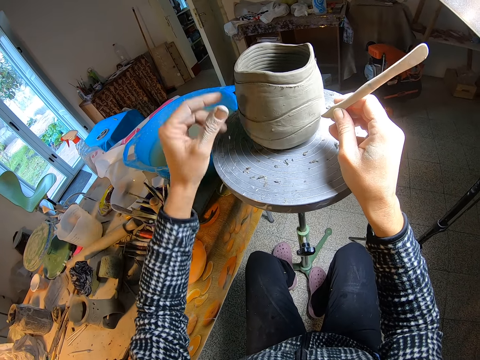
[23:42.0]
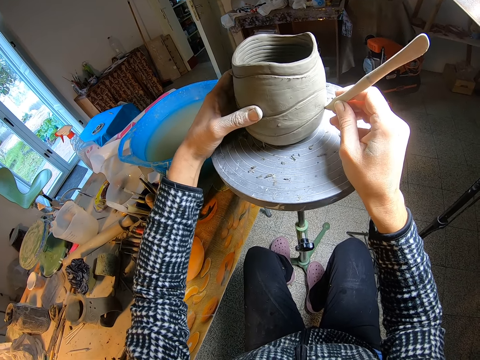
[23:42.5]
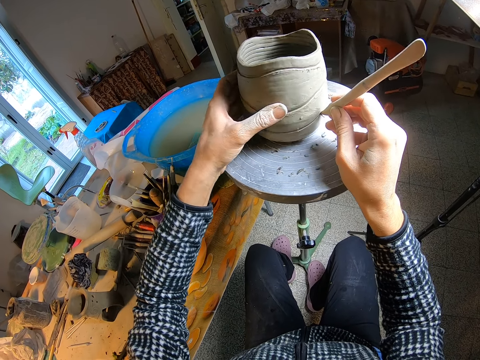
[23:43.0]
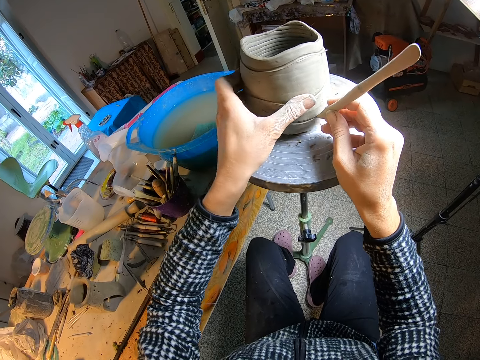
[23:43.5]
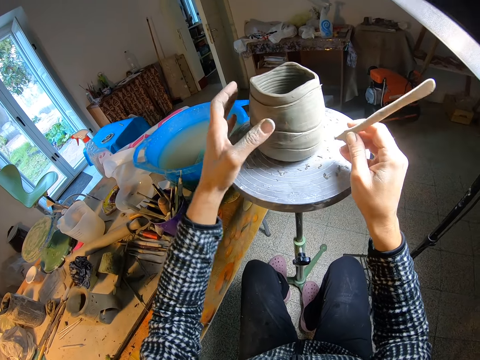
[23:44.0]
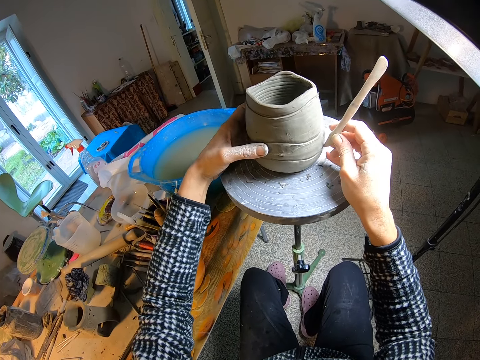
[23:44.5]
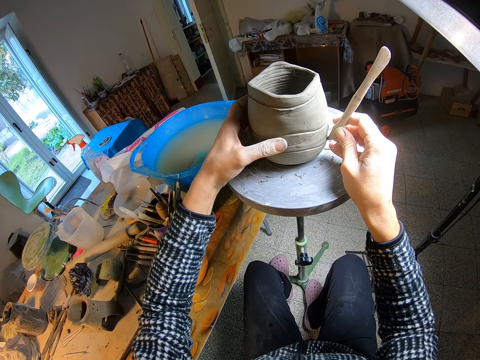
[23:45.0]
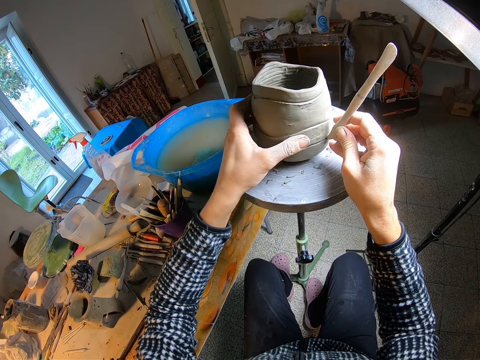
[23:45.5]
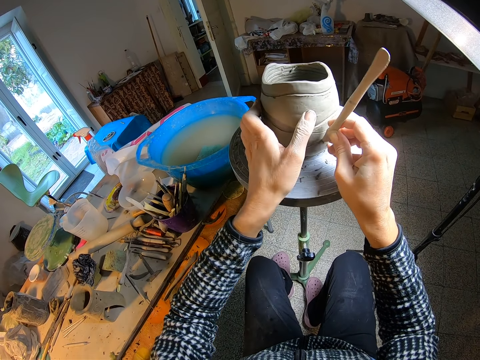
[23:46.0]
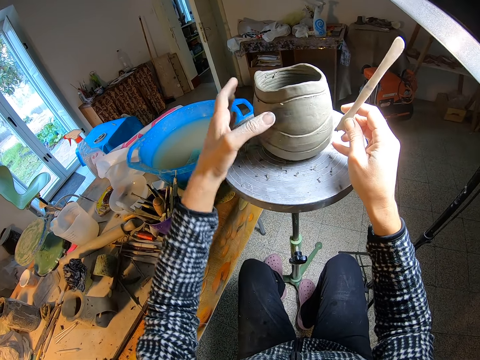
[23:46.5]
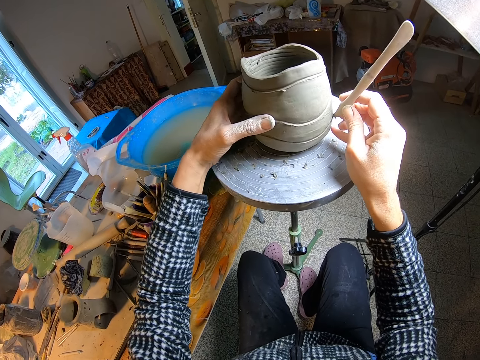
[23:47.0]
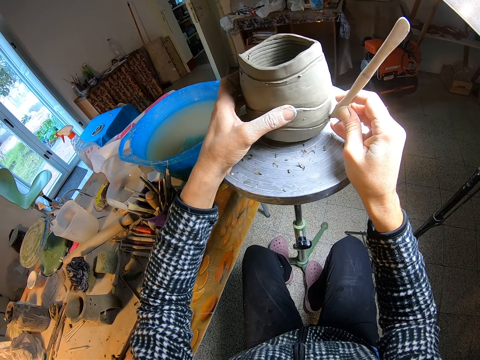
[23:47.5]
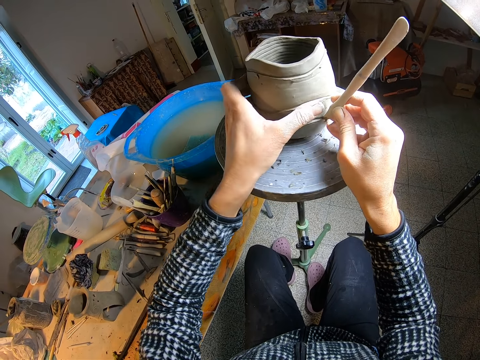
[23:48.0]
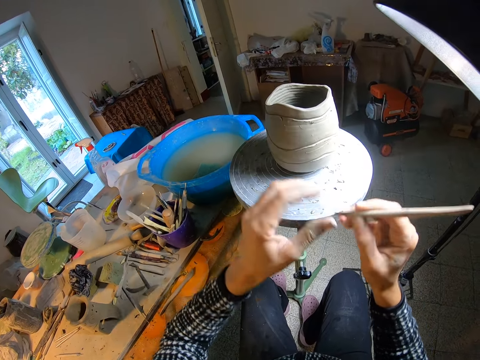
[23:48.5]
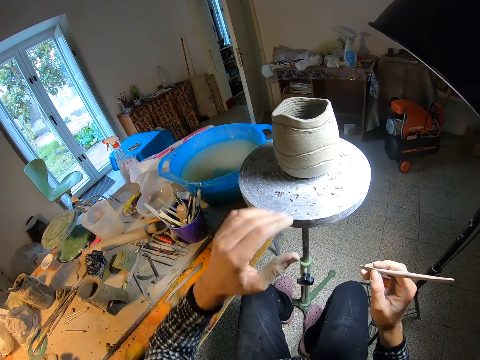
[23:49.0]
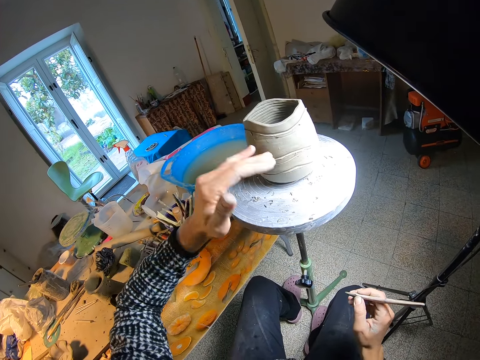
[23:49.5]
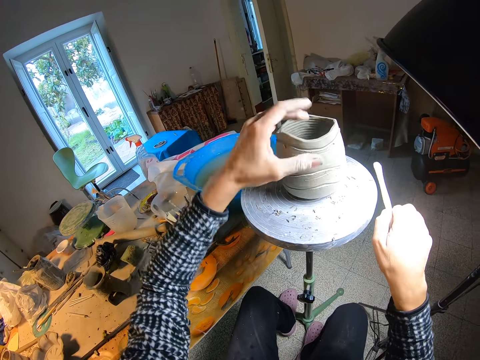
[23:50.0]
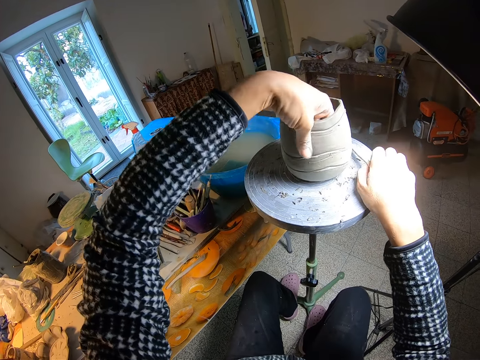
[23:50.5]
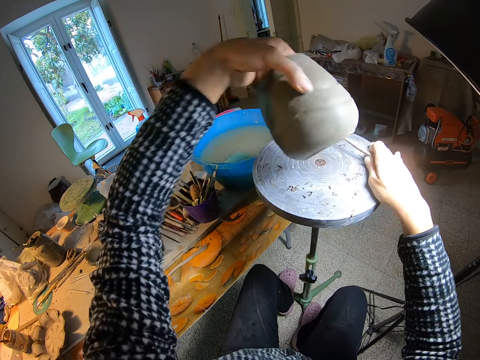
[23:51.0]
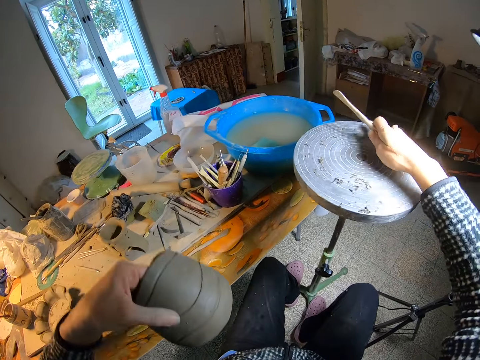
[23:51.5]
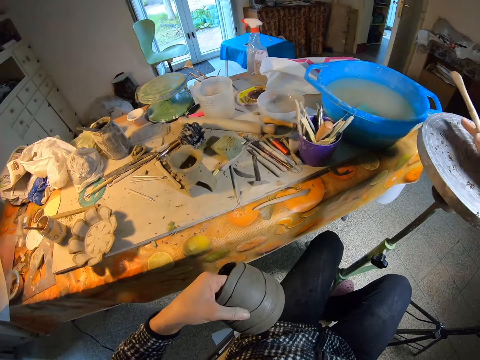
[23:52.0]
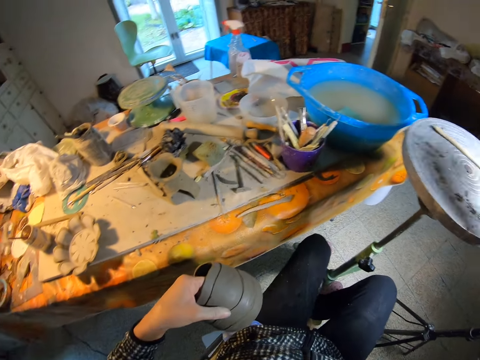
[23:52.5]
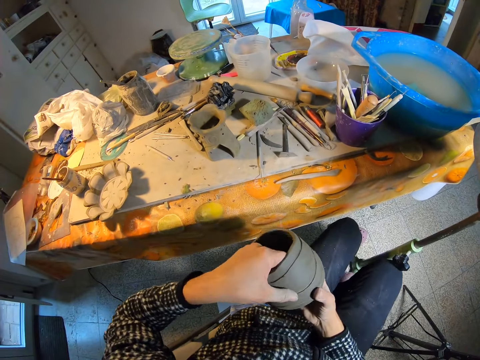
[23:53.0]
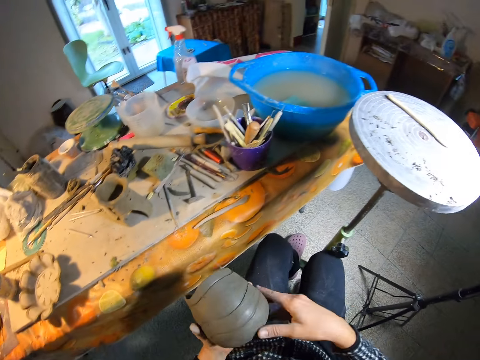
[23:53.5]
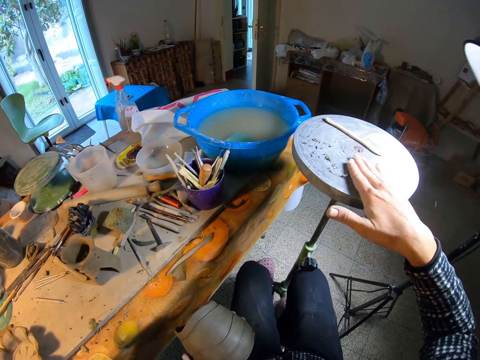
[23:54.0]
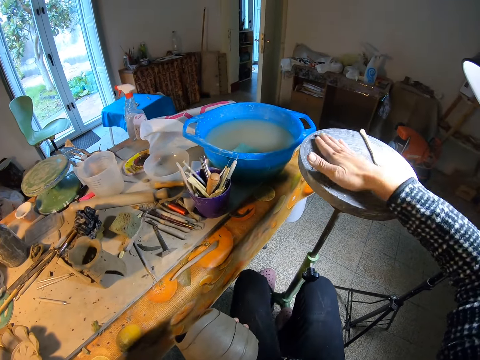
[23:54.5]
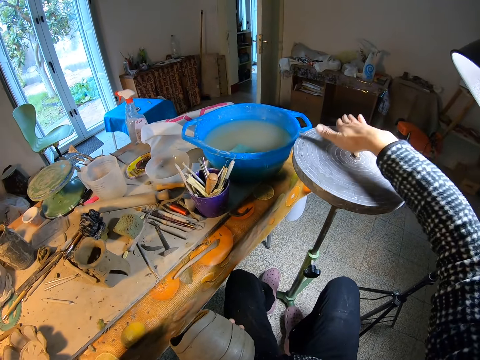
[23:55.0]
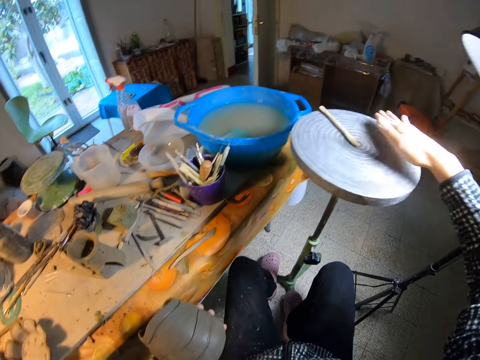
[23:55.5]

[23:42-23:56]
The camera wearer cleans the carving tool or wooden modeling tool in her right hand with her left hand. She turns the vase on the pottery wheel with her left hand and etches the vase with the carving tool in her right hand. She models the clay vase with the wooden modeling tool repeatedly. She cleans the carving tool in her right hand with her left hand. She cleans the vase with her left hand. She picks up the vase from the pottery wheel with her left hand. She cleans the pottery wheel with her right hand. She places the carving tool on the pottery wheel with her right hand. She looks around. She holds the vase with both hands. She holds the vase in her left hand. She cleans the pottery wheel with her right hand.

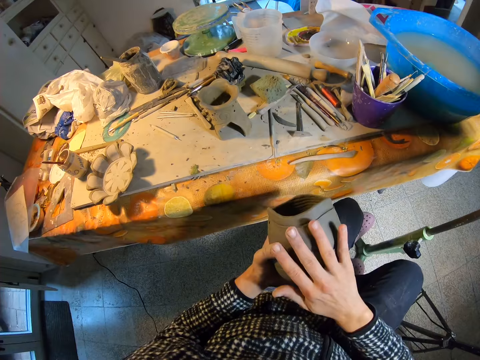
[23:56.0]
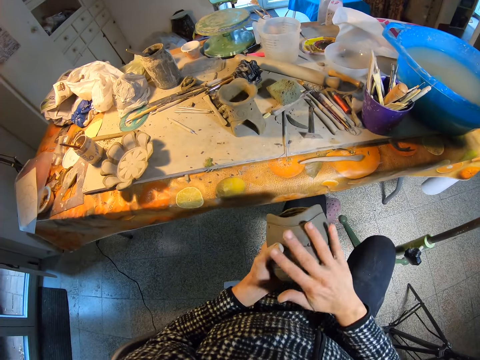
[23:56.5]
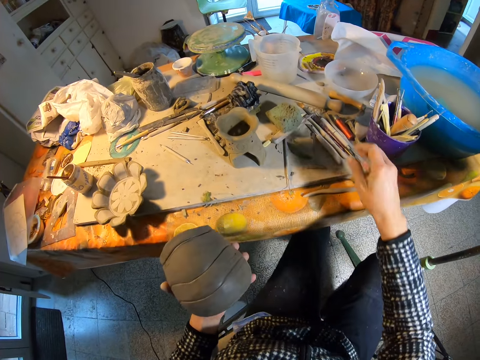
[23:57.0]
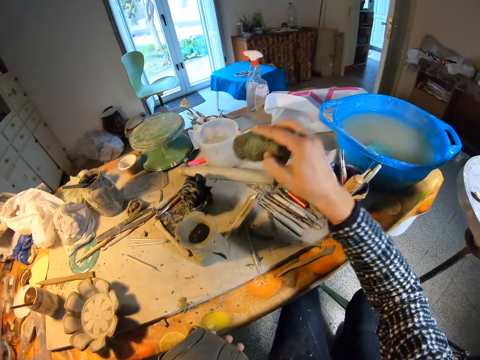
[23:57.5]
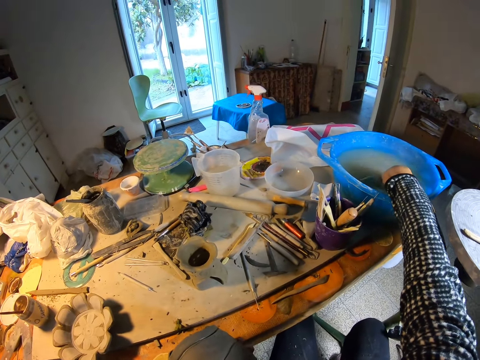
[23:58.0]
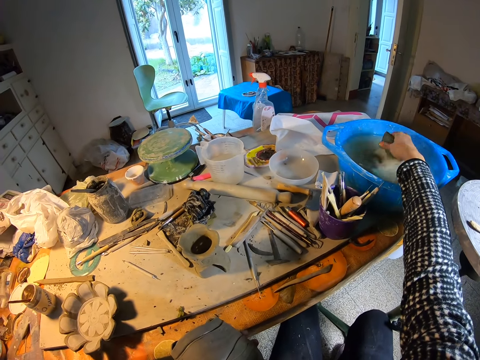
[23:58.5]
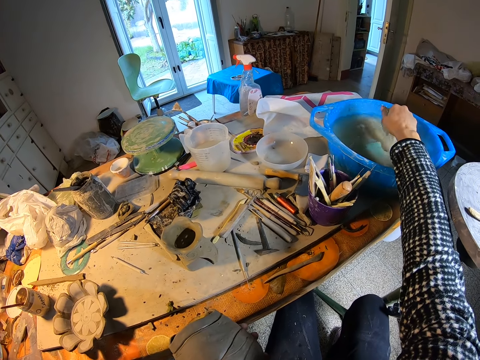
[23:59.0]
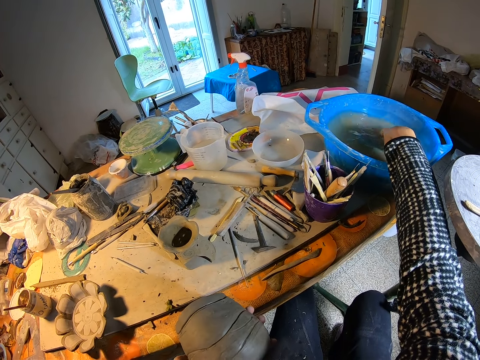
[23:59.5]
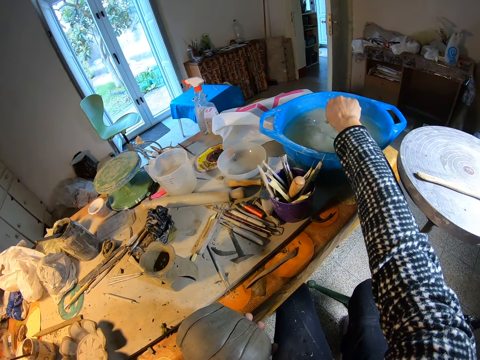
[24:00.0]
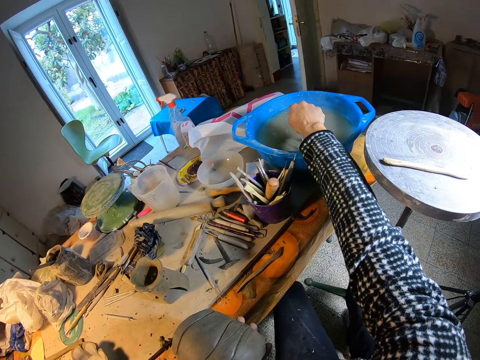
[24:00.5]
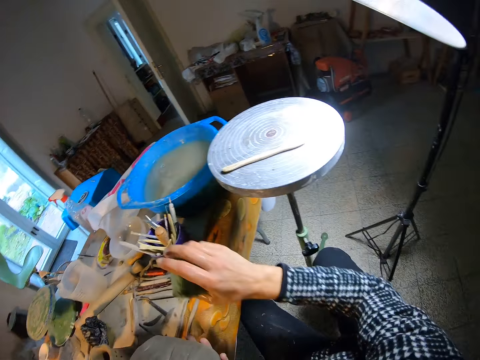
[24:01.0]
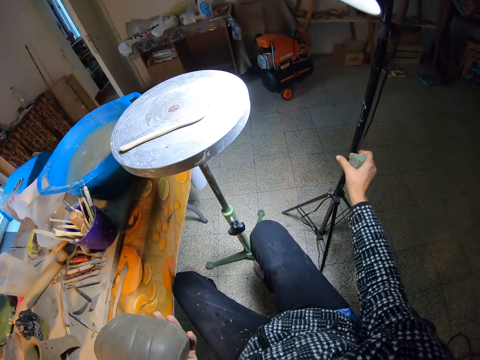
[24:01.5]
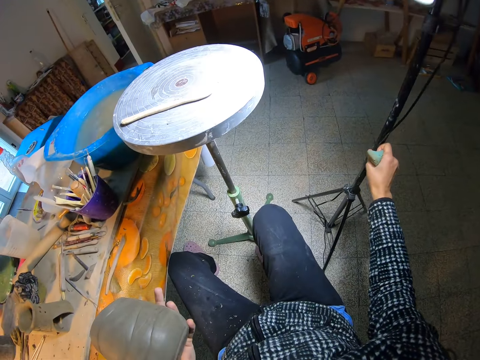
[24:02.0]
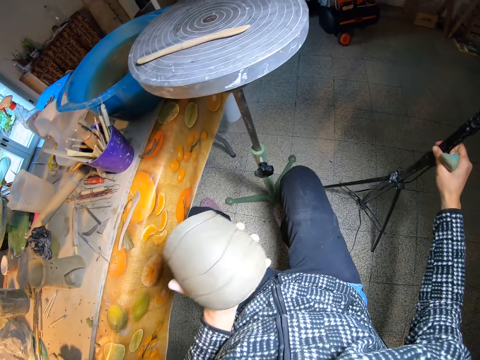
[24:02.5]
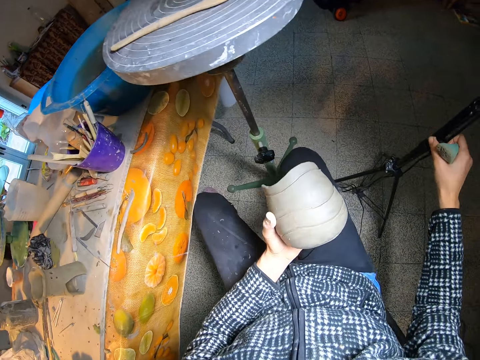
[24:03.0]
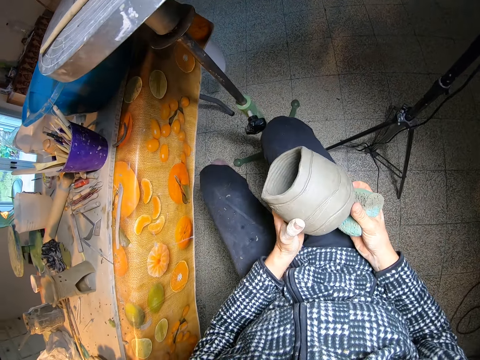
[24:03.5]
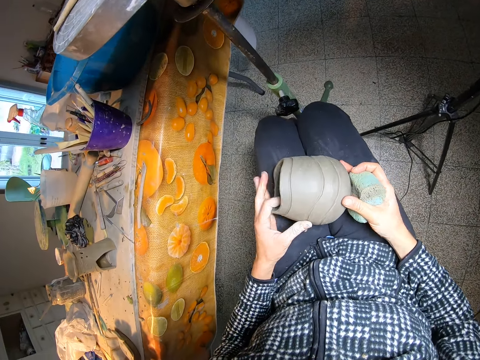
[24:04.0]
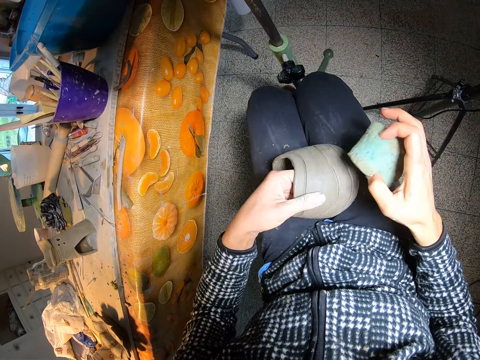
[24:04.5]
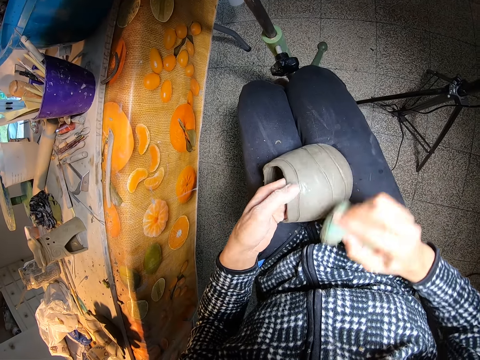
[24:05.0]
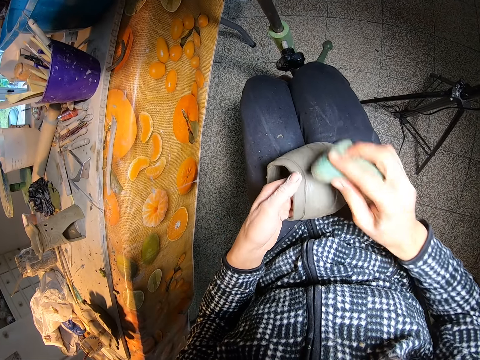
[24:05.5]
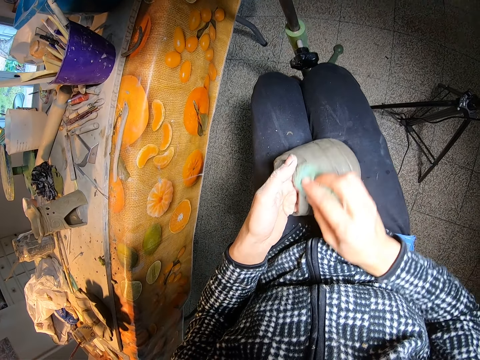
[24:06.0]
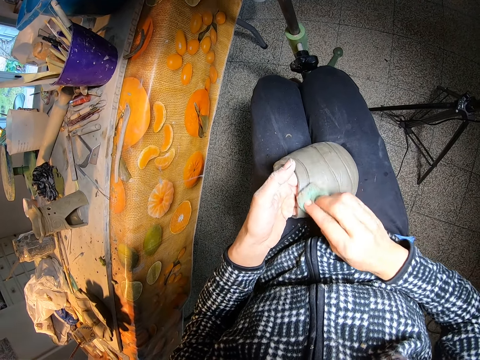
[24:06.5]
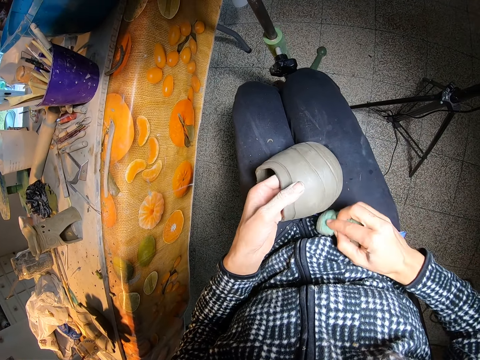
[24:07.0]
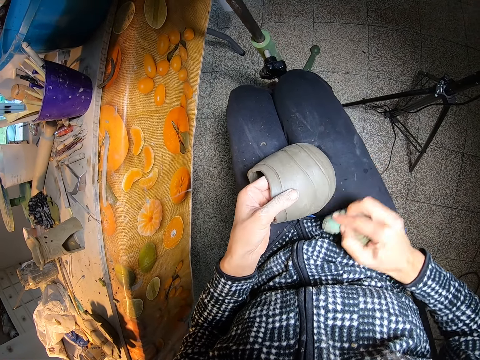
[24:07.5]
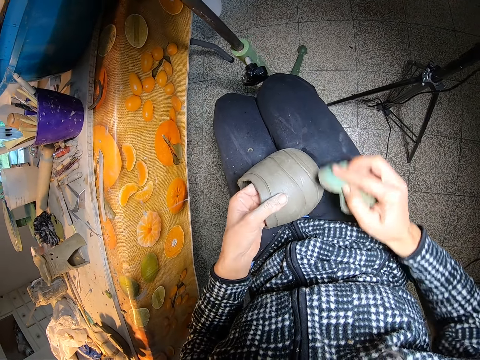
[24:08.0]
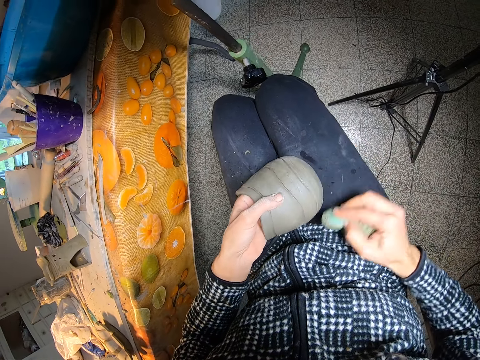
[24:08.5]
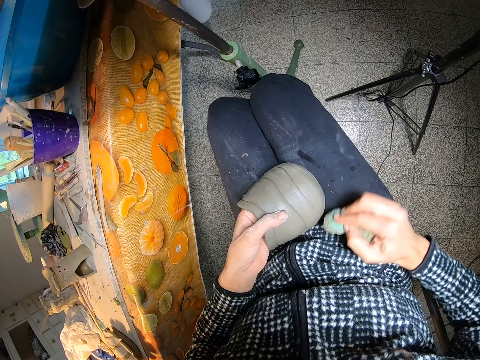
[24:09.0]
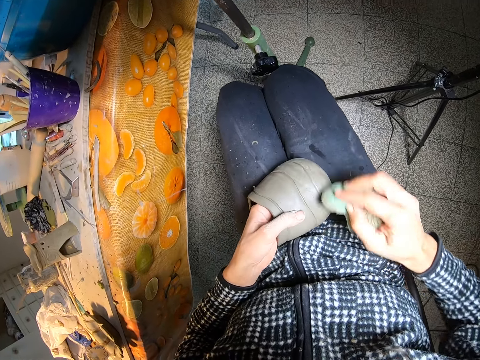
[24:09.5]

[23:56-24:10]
The camera wearer cleans the vase with her right hand. She picks up a foam from the table with her right hand. She dips the foam in a bowl of water with her right hand. She squeezes the foam with her right hand. She shifts a lamp on the floor with her right hand. She holds the vase under the lamp with both hands. She holds the vase on her legs with her left hand. She puts the clay vase on the thighs. She cleans the vase with the foam with her right hand.
